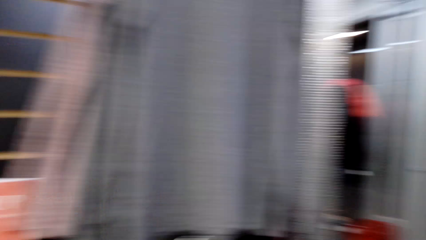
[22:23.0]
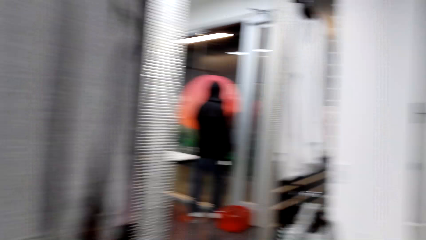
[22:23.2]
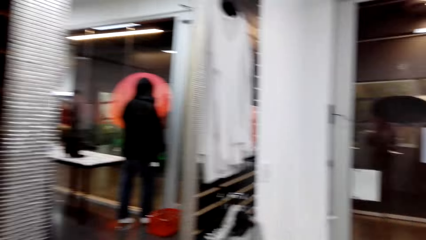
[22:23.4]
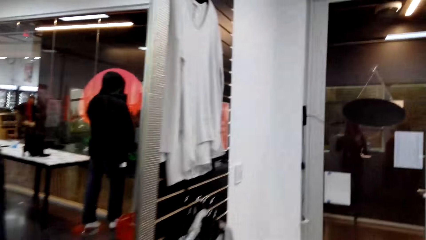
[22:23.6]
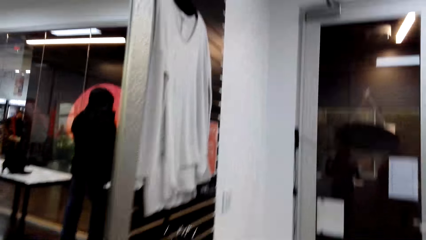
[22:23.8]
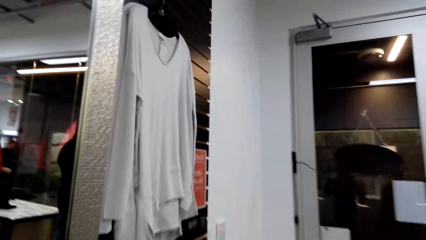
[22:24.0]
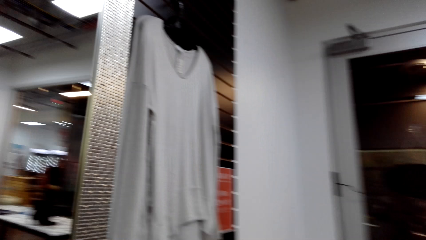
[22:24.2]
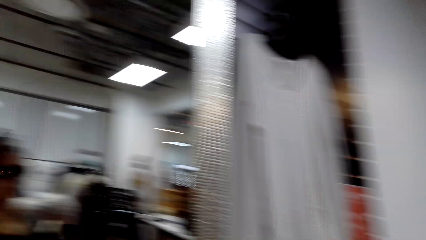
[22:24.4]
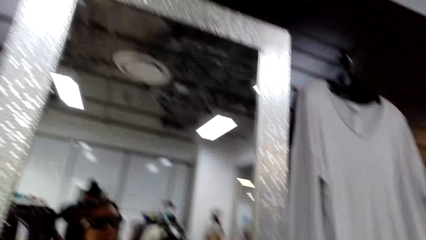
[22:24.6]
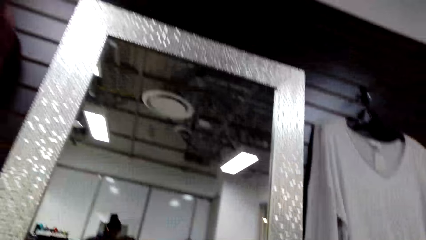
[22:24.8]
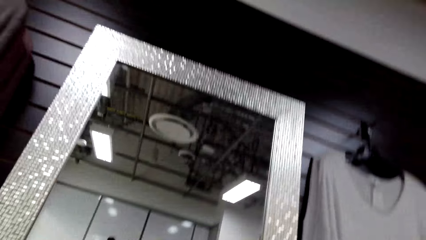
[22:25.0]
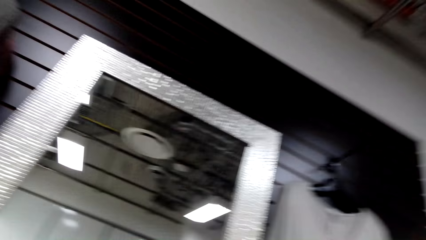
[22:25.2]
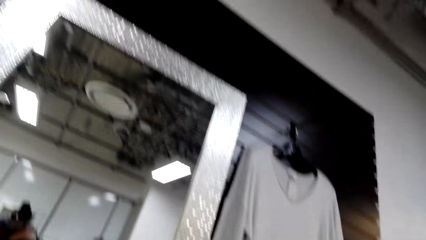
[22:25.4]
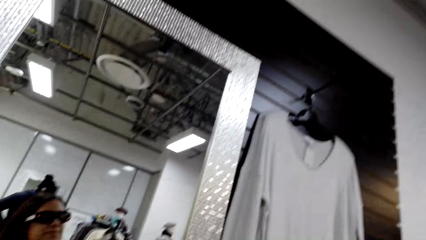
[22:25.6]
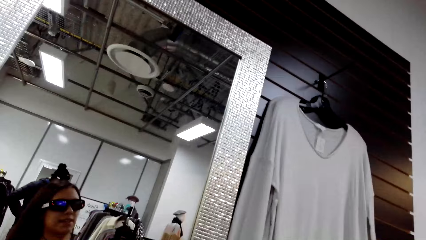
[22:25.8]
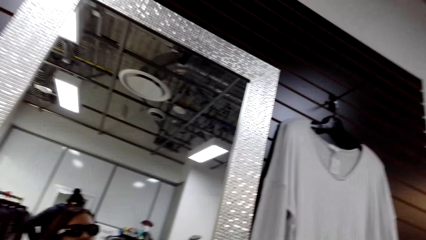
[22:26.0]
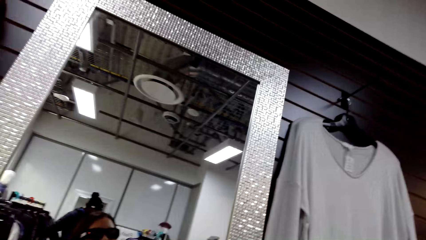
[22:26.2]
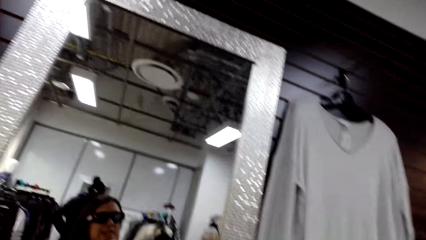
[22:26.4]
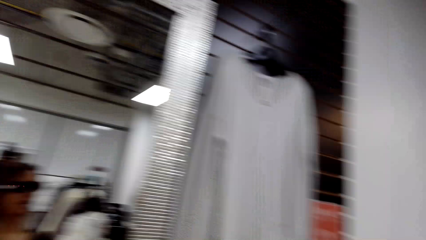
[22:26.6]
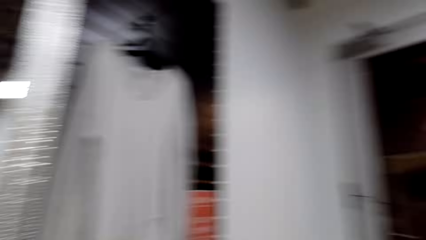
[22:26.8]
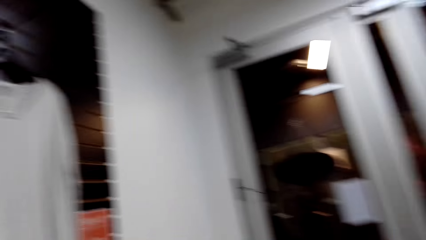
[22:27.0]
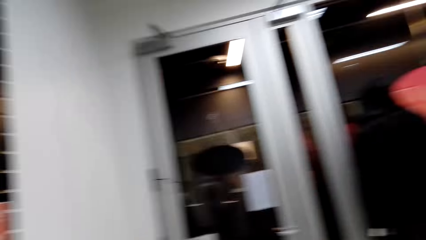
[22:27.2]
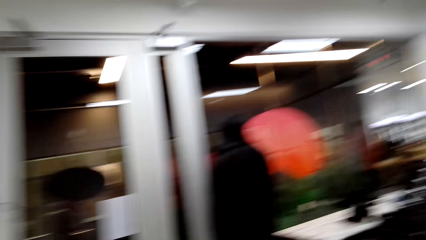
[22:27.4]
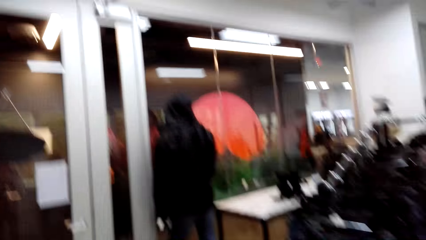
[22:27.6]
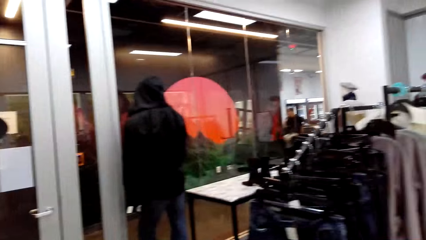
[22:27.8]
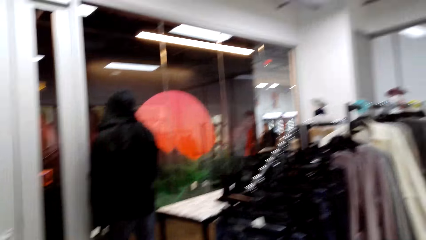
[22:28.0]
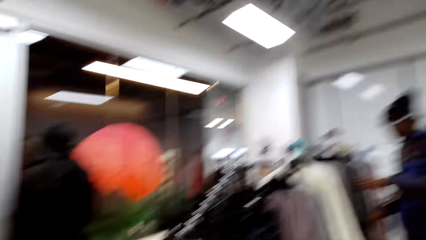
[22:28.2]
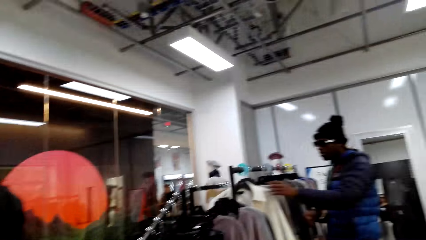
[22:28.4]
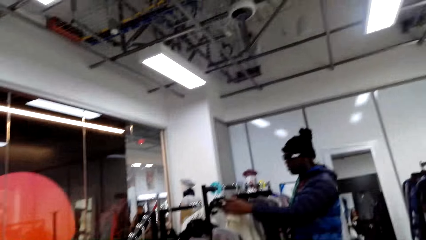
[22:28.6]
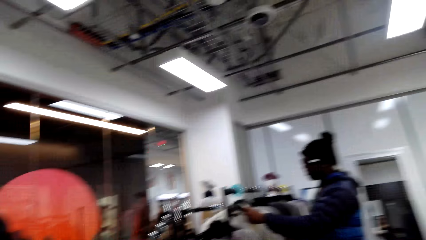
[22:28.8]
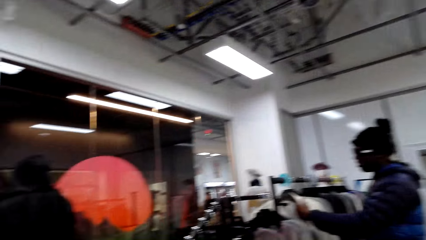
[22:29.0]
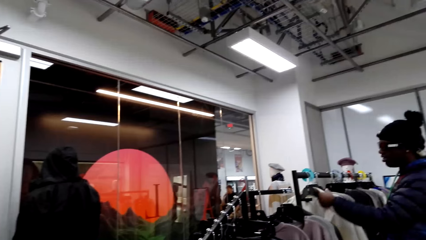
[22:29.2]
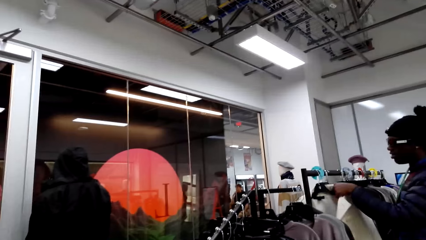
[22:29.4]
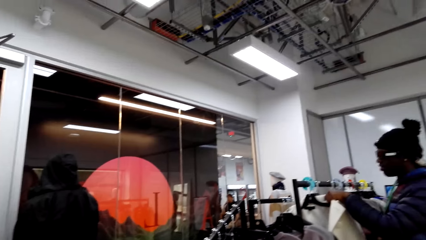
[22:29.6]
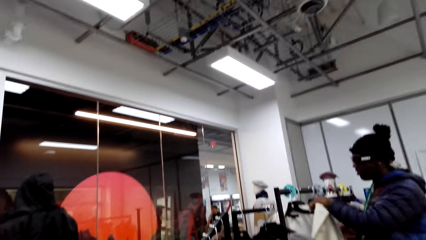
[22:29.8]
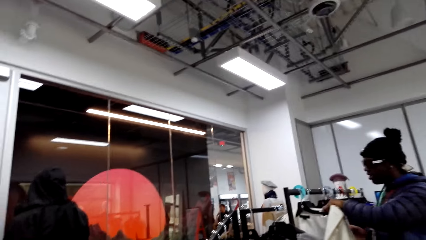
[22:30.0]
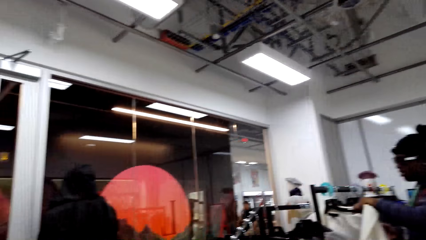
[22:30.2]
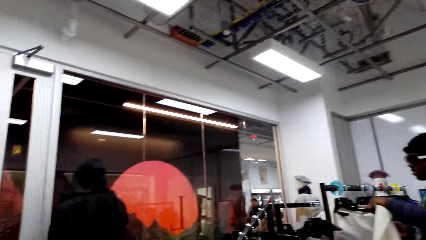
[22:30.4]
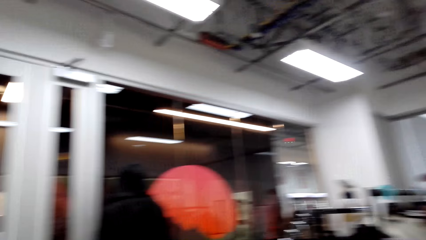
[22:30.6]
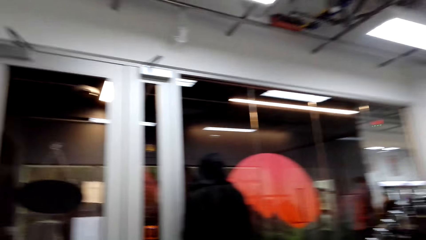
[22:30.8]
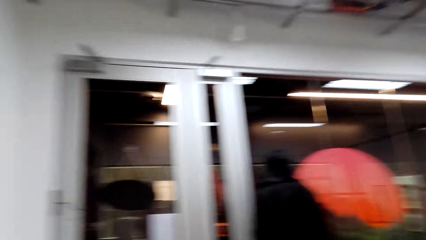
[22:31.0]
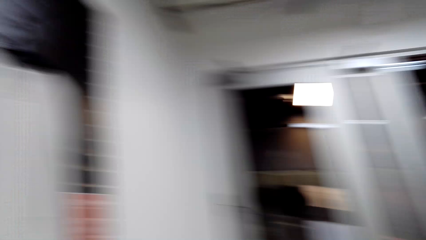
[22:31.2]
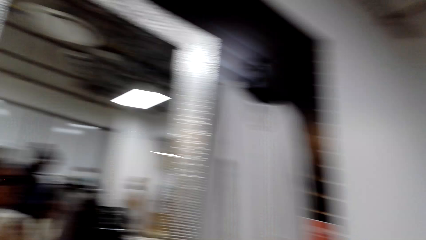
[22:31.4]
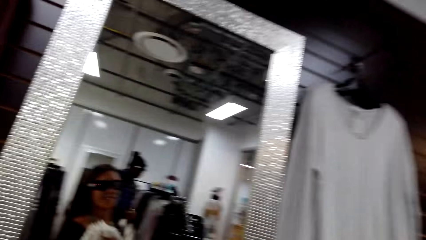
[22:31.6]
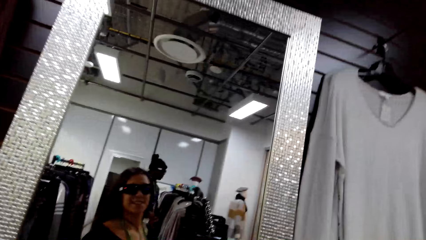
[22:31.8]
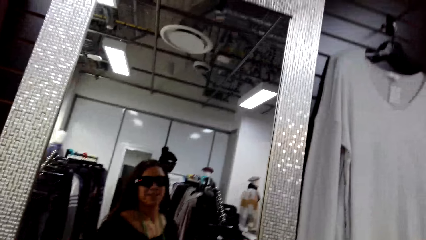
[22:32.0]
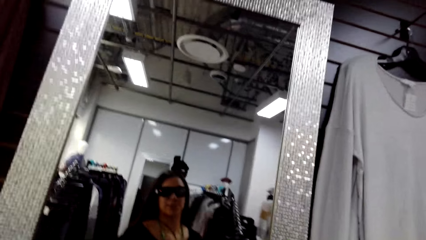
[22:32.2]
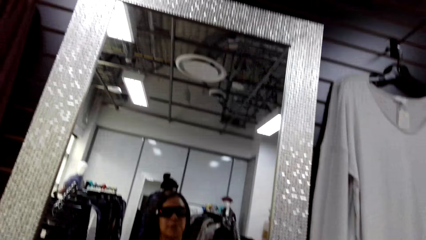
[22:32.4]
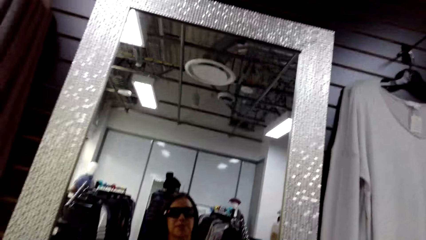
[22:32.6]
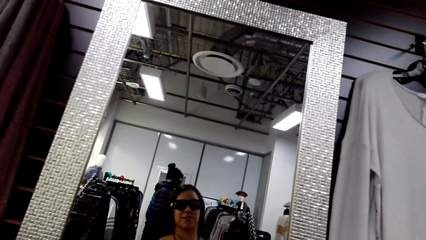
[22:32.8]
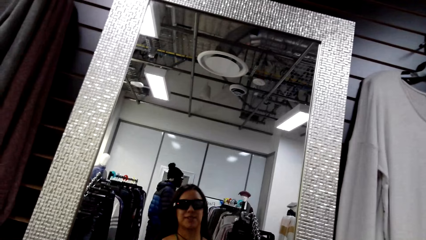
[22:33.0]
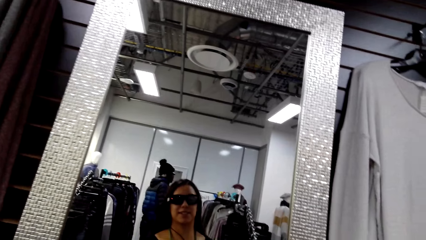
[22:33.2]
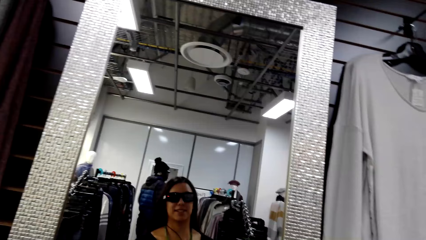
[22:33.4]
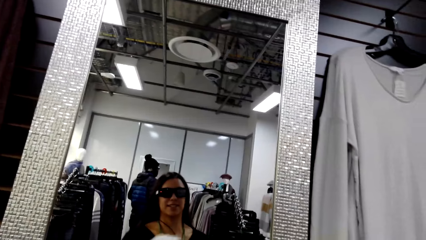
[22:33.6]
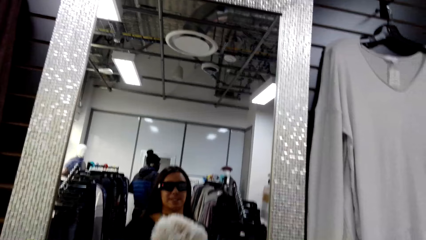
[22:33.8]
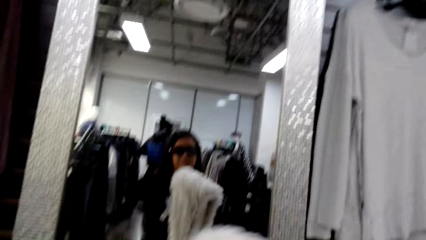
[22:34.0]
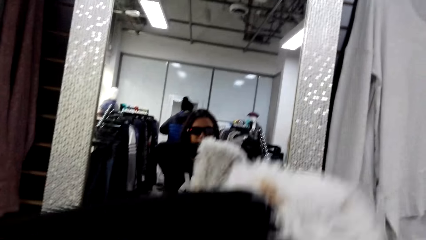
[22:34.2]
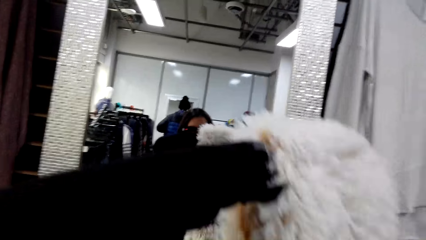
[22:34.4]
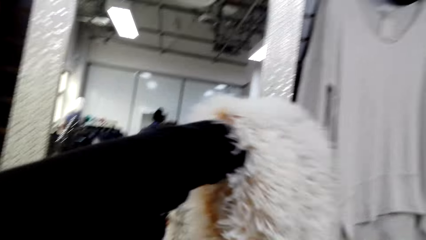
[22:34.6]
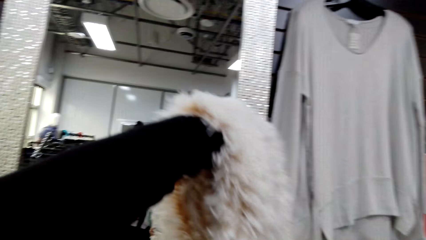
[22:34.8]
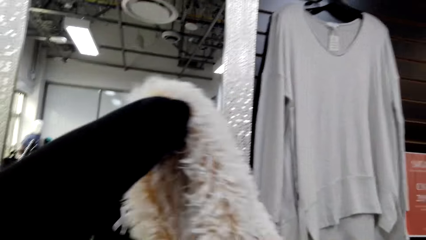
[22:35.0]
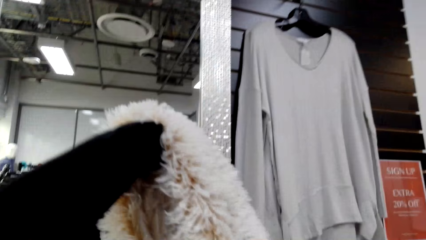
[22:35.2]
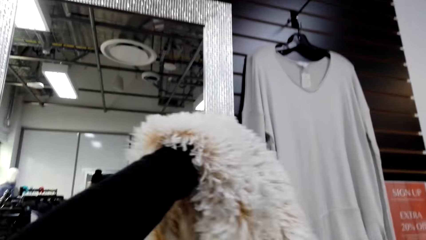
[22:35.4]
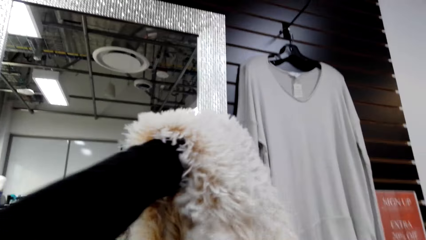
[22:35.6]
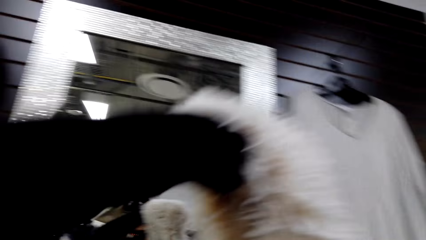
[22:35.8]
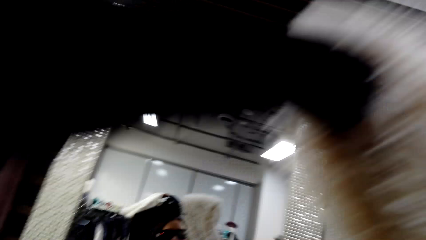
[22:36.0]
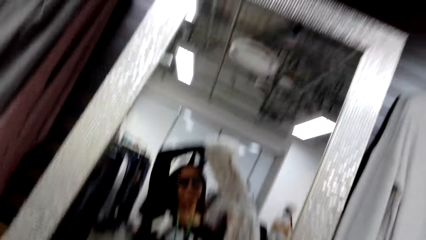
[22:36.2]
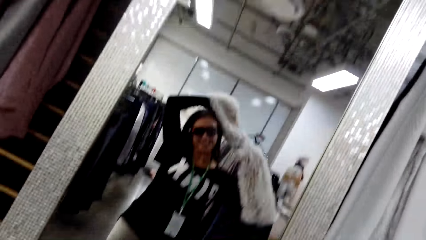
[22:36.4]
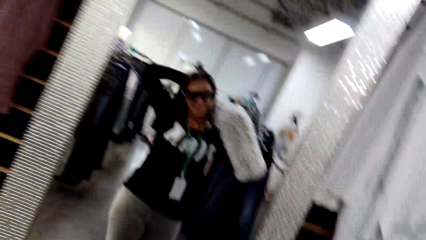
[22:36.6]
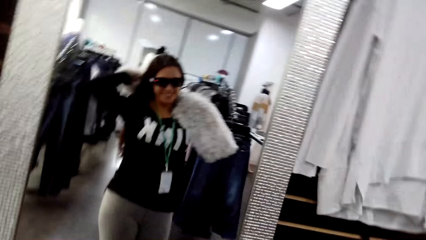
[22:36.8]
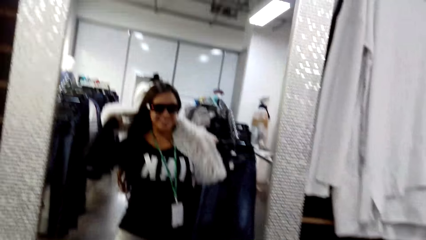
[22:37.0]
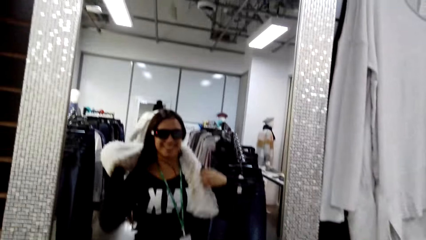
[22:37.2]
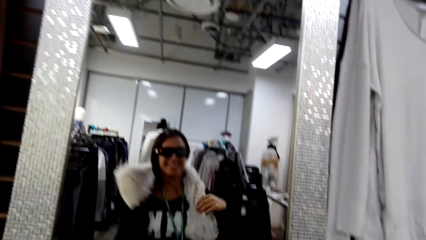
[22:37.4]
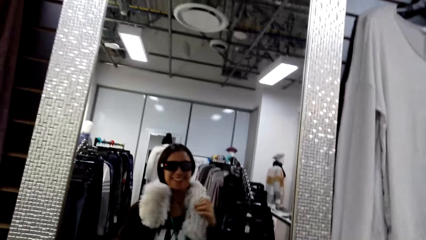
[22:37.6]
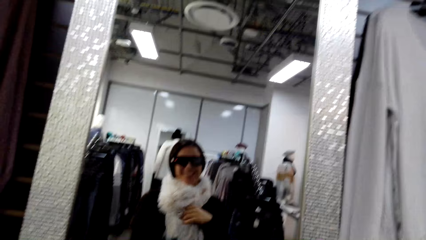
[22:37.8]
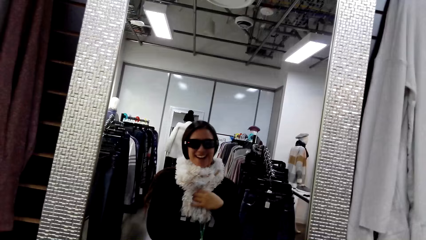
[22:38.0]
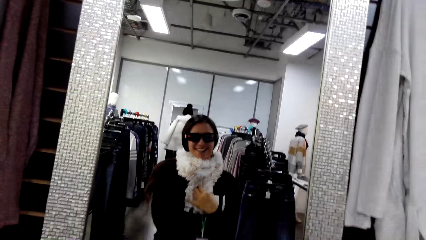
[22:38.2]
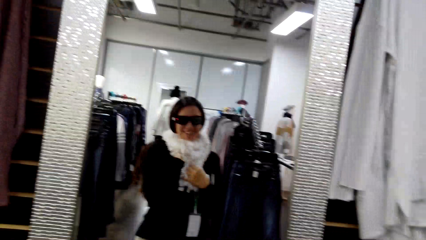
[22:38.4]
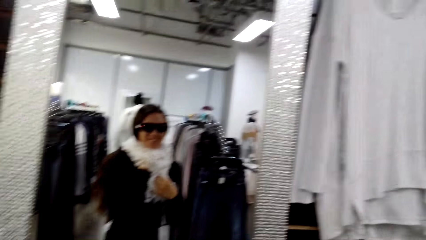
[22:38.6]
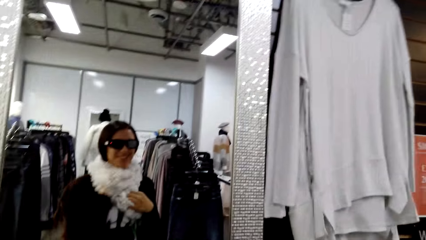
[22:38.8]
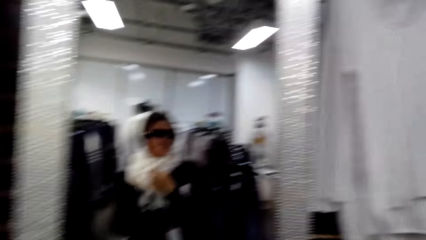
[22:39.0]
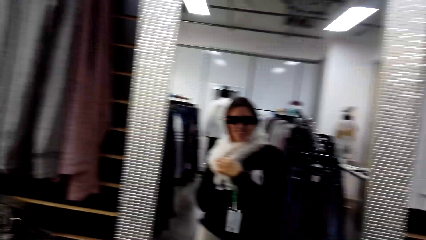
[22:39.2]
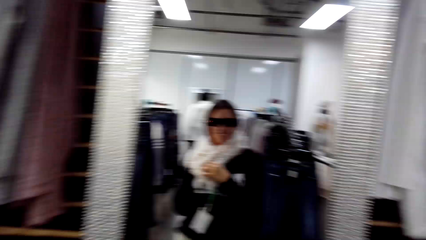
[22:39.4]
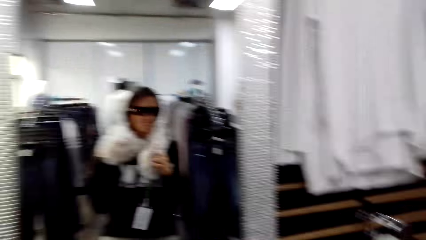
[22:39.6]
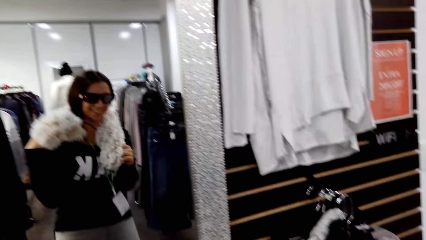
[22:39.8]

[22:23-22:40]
The camera wearer looks around the boutique. A man removes a blazer from the hanger. The camera wearer looks around the boutique. They use the mirror. They lift a scarf and put on the scarf.
